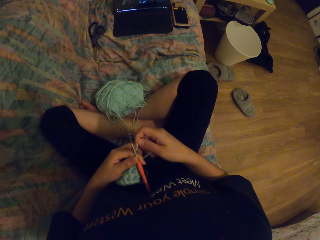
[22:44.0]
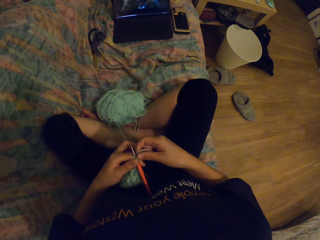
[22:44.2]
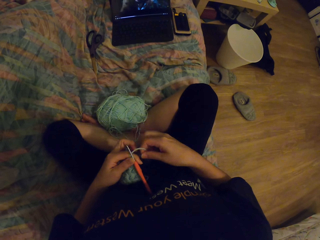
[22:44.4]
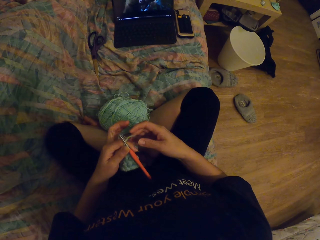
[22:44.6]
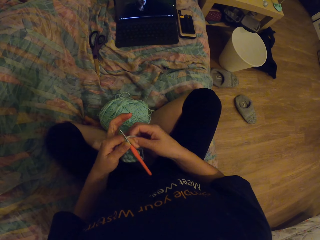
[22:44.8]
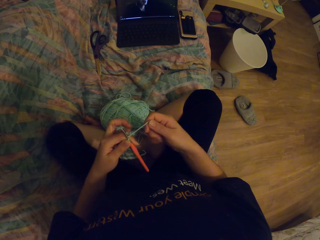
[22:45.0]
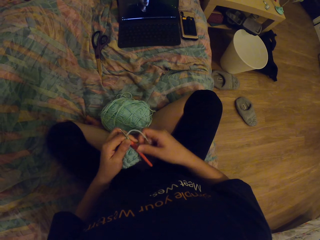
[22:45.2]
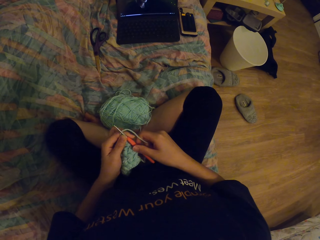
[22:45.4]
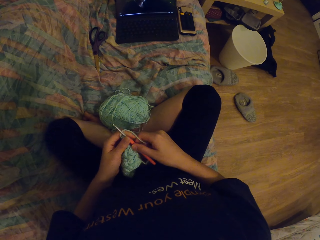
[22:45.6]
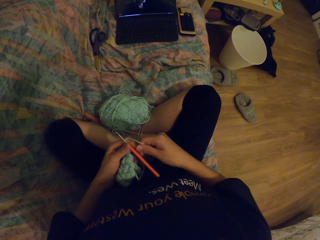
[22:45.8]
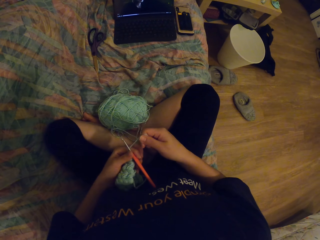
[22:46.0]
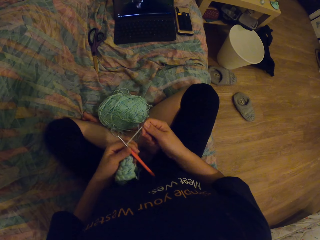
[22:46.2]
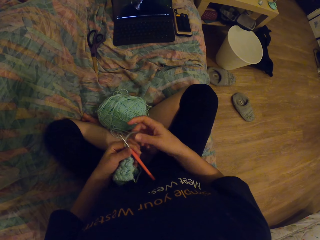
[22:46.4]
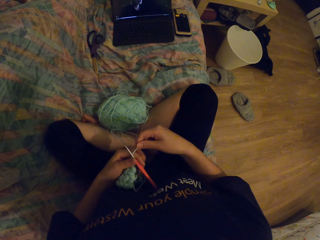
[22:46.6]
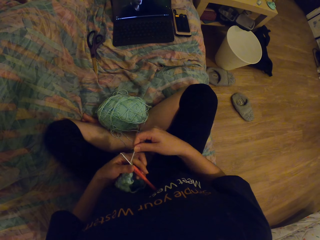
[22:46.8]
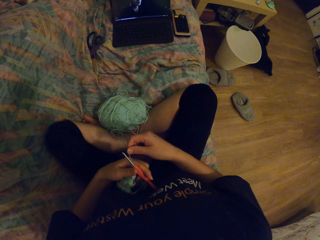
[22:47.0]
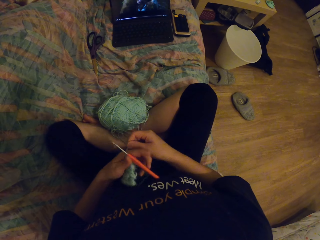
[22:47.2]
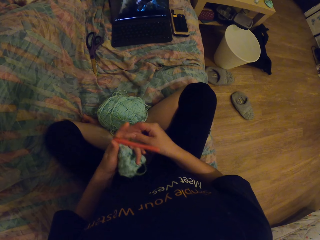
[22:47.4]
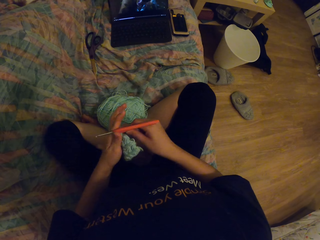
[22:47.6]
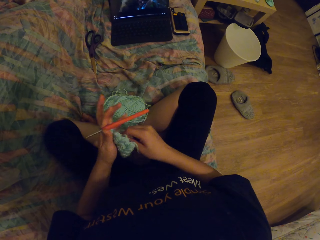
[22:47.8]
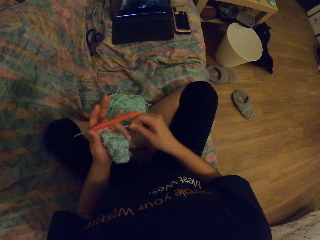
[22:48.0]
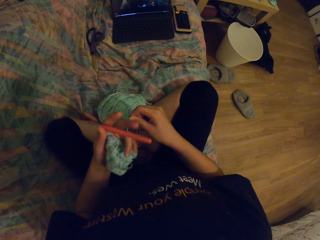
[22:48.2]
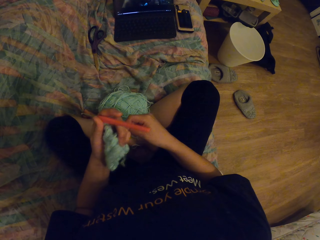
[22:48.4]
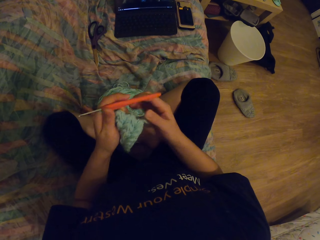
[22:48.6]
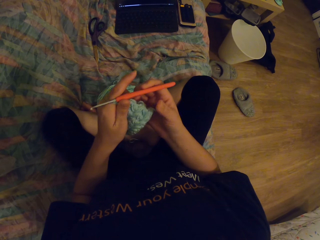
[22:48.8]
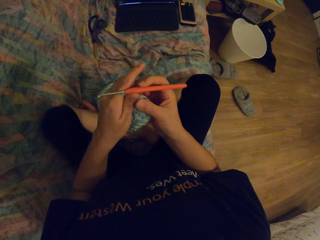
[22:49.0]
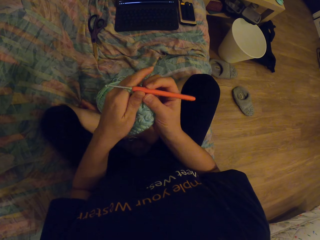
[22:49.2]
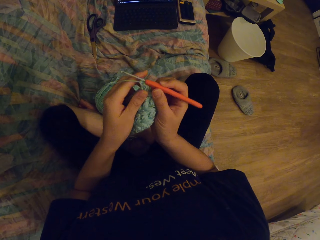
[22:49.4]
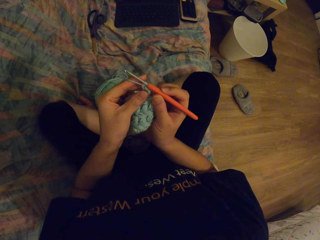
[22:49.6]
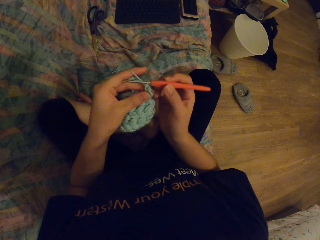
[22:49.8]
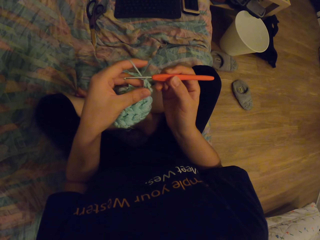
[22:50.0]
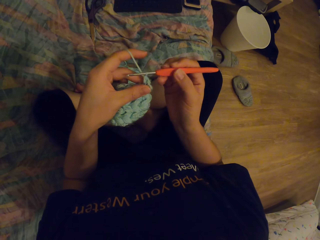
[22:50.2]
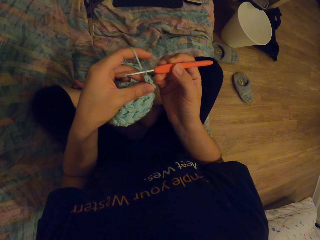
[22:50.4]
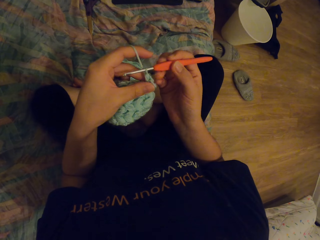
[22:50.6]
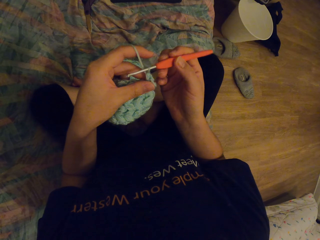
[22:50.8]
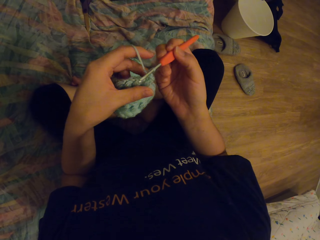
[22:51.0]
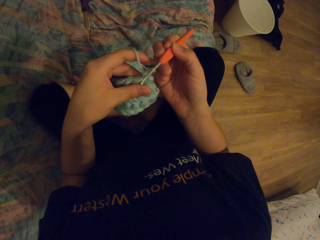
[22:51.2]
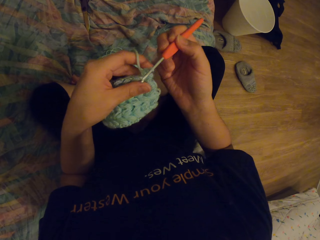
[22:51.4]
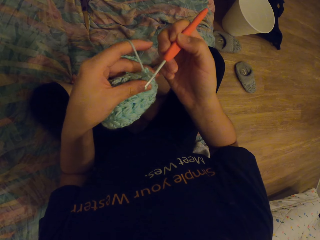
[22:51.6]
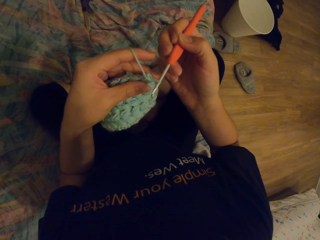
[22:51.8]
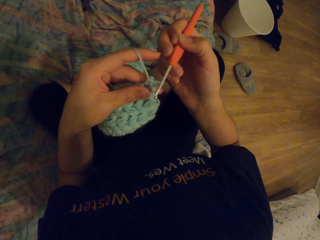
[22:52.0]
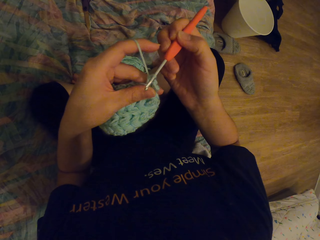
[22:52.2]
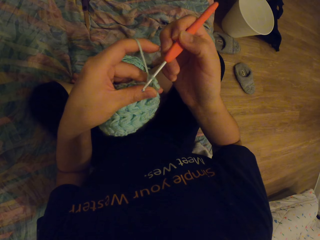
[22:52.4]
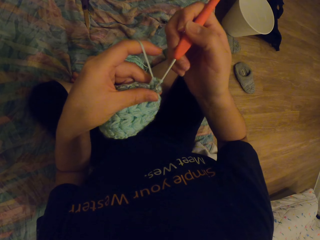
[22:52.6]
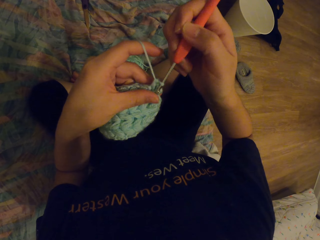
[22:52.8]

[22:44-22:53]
The camera wearer watches a movie. They knit using yarn and a knitting needle.

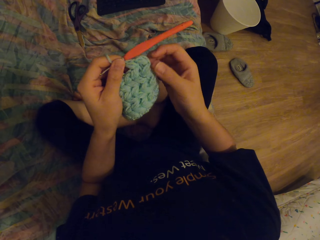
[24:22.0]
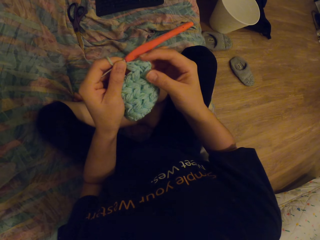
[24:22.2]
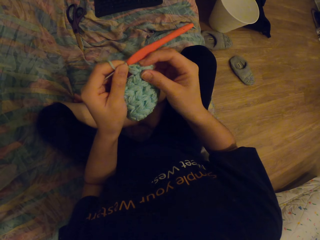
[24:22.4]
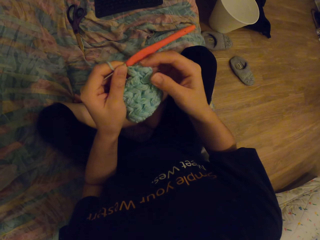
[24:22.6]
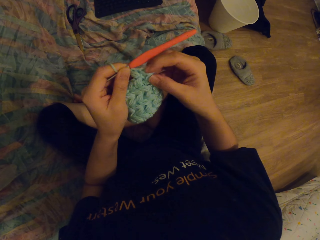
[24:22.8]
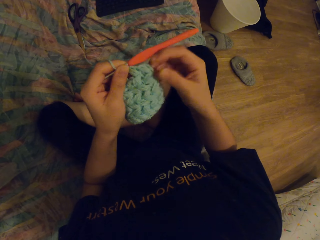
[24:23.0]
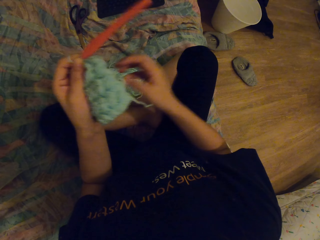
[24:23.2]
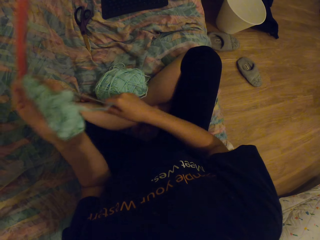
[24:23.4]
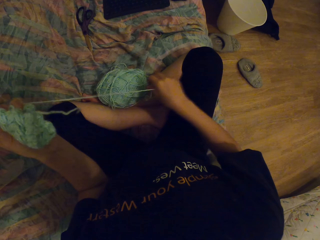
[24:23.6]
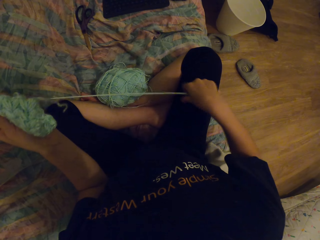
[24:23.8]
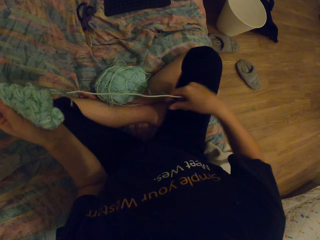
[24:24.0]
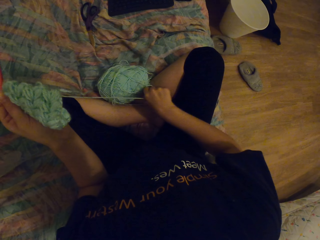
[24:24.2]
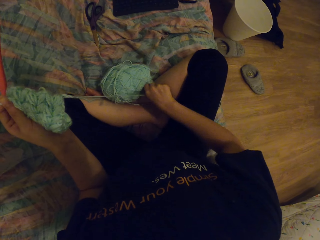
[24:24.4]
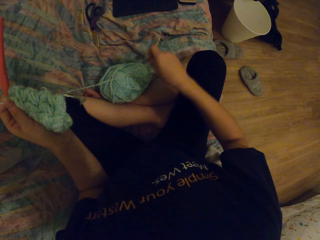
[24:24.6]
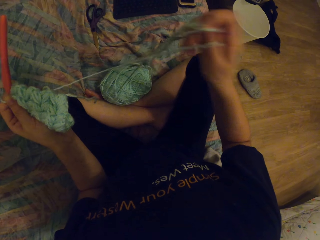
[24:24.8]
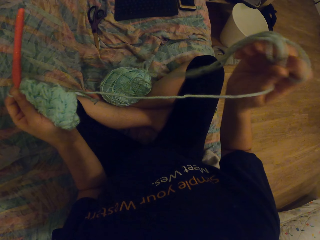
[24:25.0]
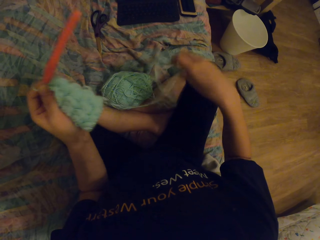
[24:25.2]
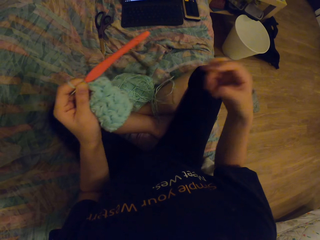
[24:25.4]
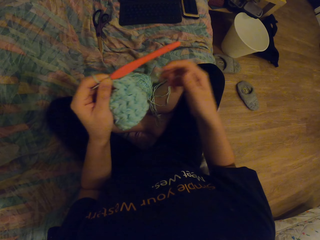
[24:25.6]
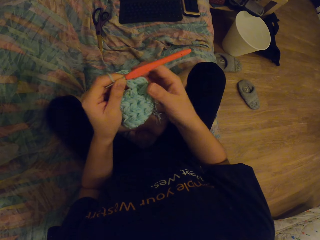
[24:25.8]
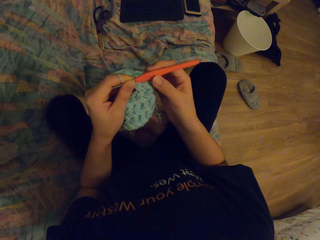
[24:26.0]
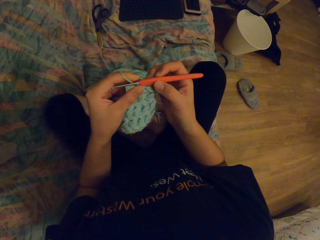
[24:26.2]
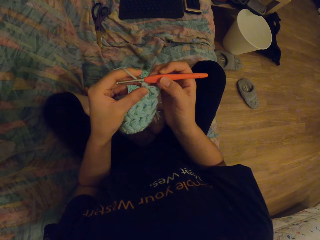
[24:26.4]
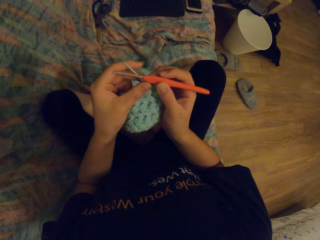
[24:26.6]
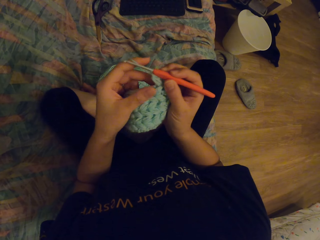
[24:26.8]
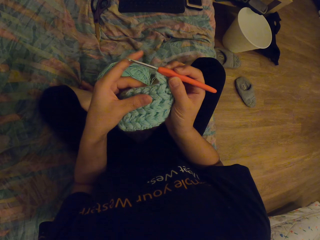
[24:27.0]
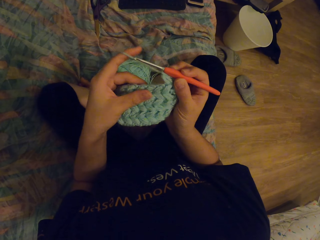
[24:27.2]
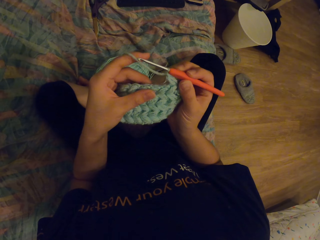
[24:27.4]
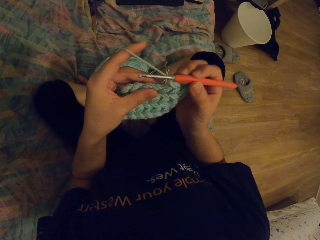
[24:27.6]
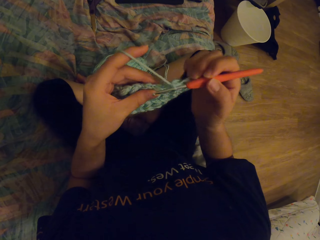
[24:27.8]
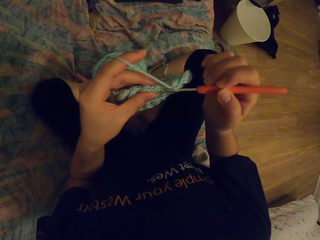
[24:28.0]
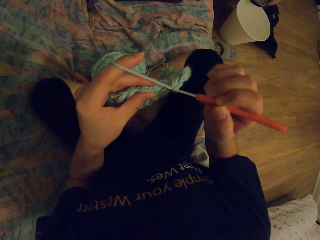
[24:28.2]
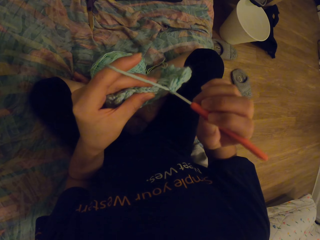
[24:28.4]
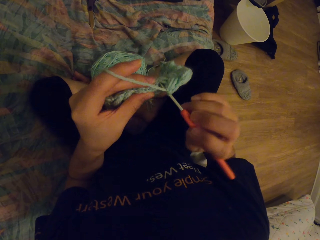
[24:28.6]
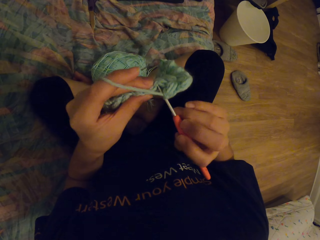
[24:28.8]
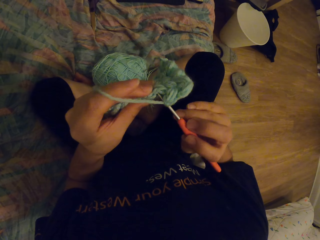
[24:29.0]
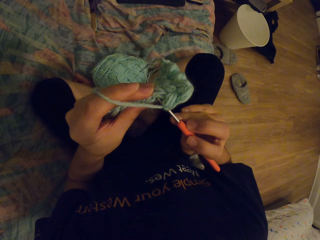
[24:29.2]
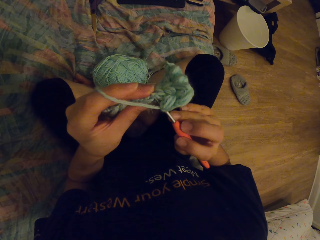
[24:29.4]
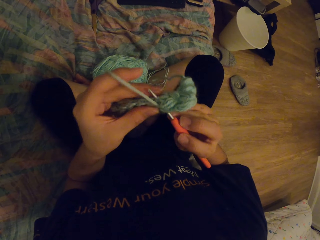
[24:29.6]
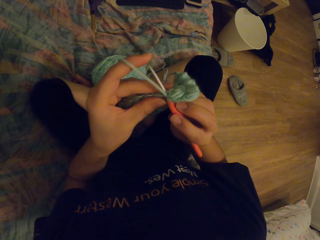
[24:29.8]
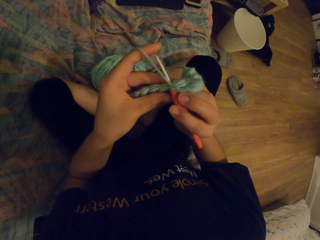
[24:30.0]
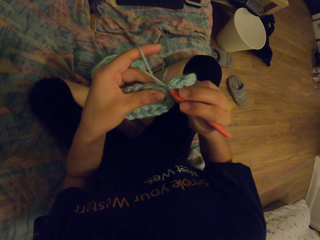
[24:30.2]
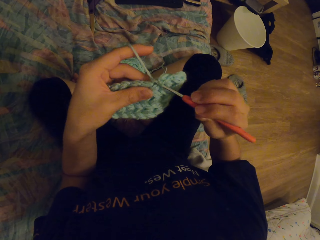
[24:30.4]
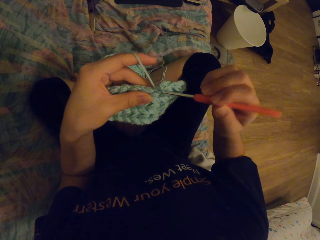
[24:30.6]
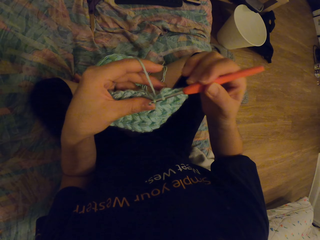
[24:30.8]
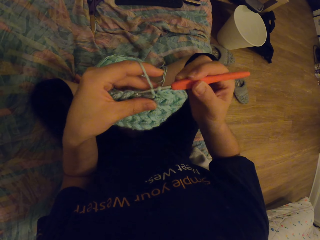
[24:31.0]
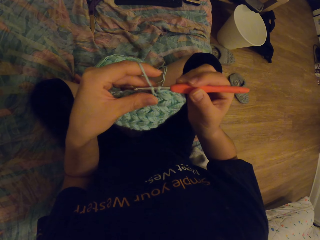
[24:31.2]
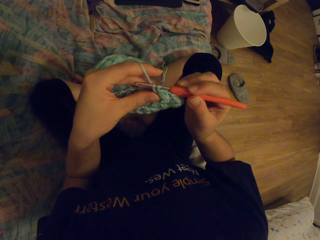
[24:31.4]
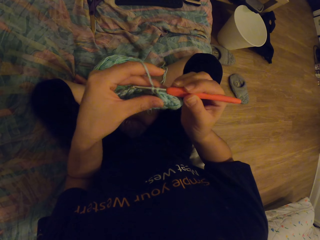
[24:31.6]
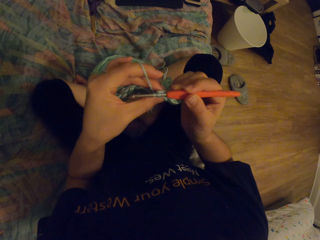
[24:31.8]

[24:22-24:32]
The camera wearer pulls on the thread. They knit with the thread and a crochet.

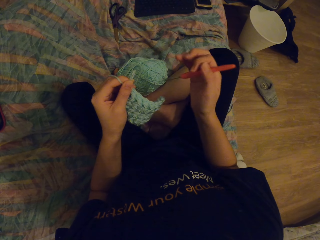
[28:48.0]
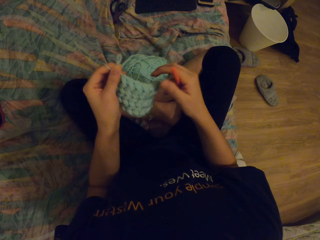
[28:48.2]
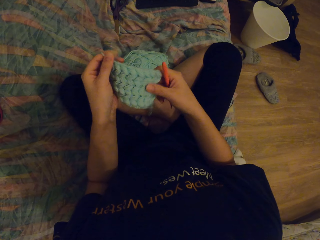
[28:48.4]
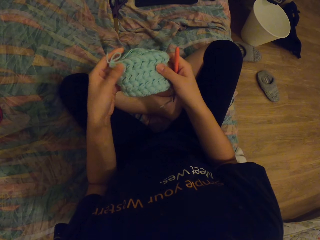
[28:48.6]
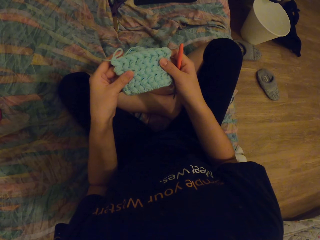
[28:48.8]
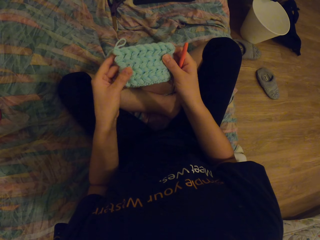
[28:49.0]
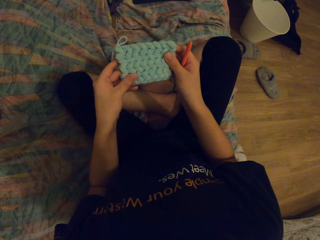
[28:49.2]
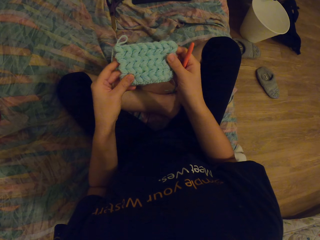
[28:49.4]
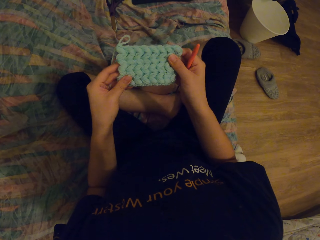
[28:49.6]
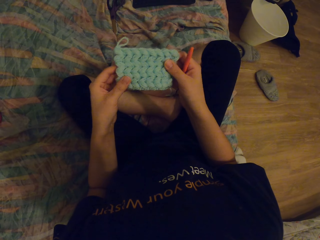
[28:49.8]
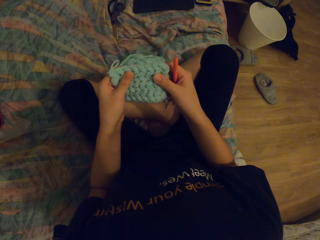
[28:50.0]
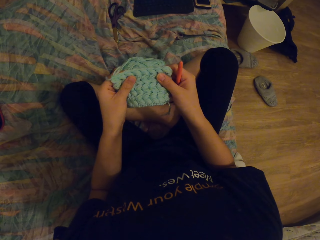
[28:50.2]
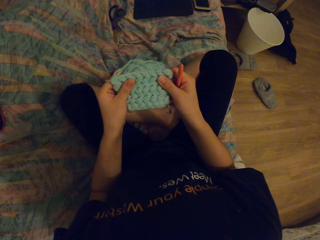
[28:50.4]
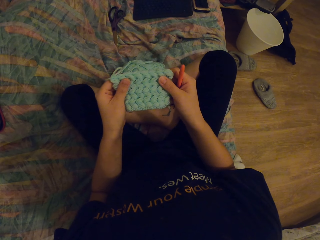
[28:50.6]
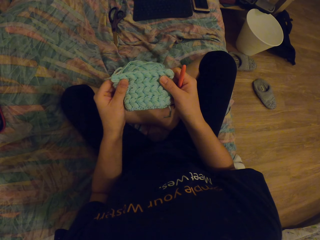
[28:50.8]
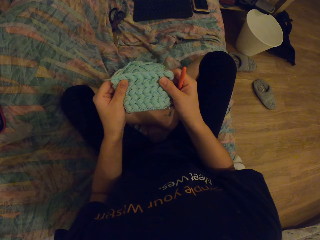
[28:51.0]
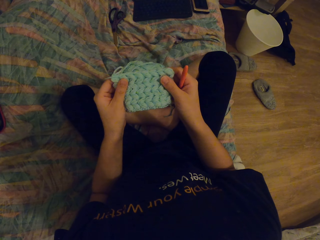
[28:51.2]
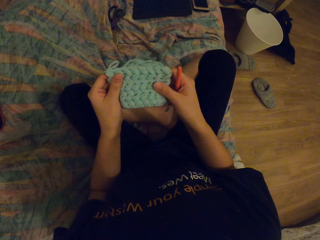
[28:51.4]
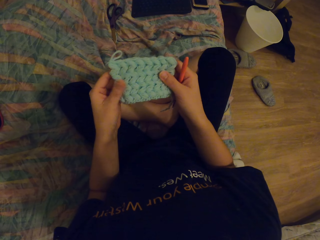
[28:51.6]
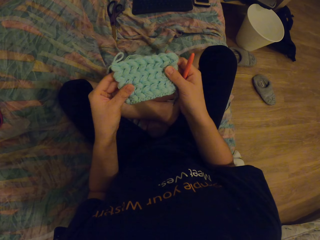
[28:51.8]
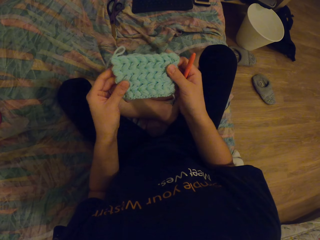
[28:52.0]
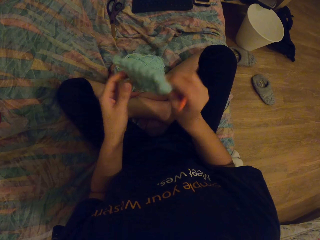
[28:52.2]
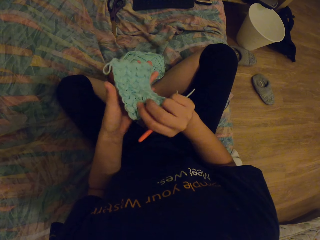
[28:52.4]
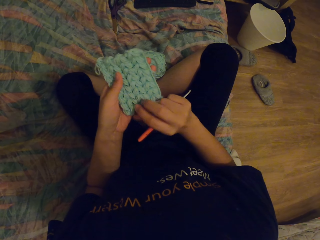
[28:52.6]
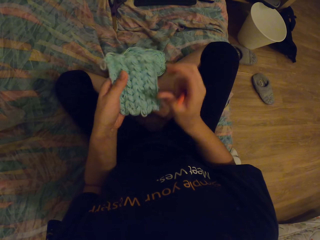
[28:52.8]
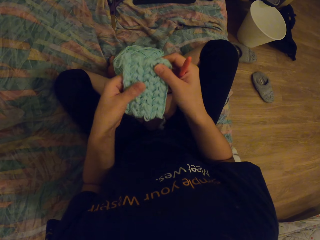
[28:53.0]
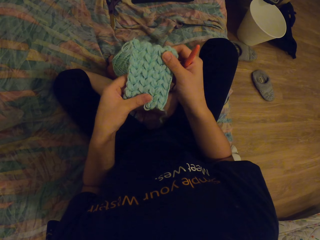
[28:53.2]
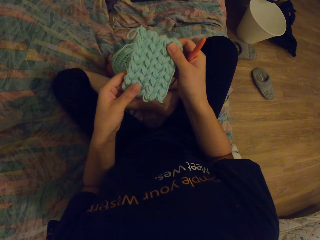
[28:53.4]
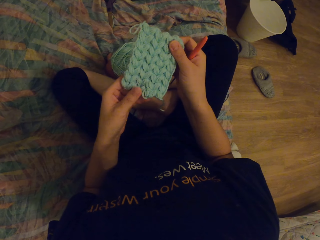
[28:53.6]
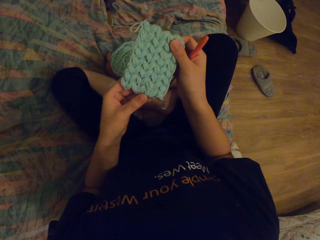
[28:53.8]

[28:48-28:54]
The camera wearer inspects the knitting.
